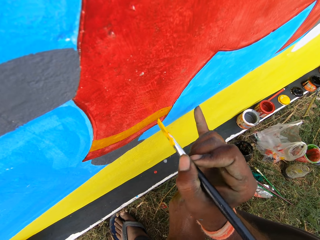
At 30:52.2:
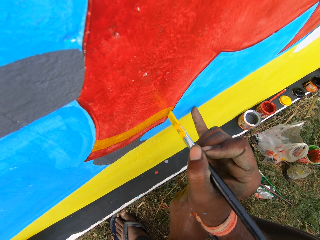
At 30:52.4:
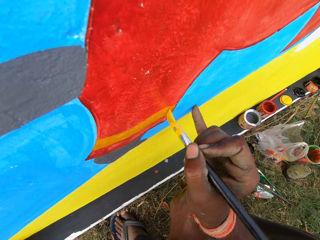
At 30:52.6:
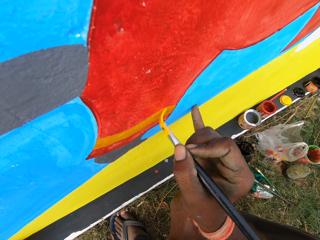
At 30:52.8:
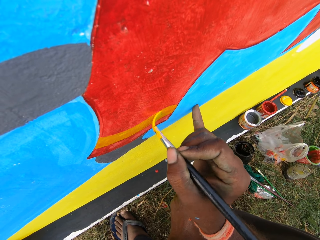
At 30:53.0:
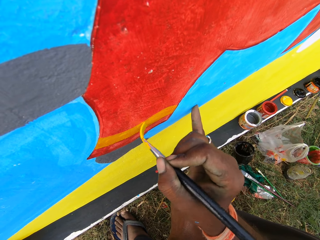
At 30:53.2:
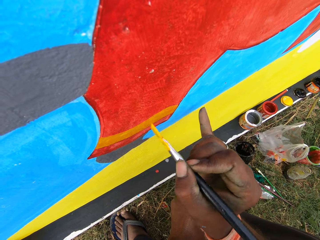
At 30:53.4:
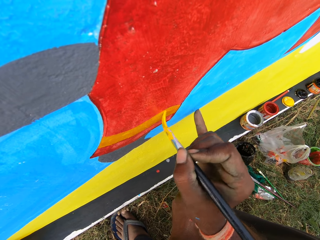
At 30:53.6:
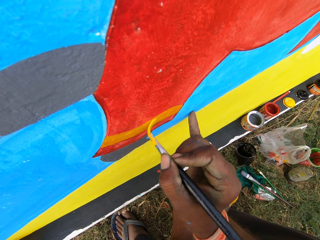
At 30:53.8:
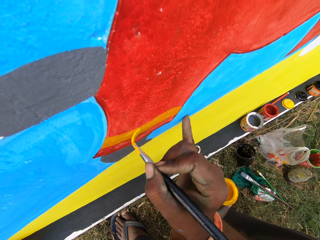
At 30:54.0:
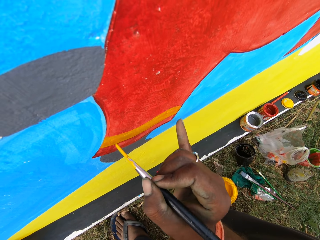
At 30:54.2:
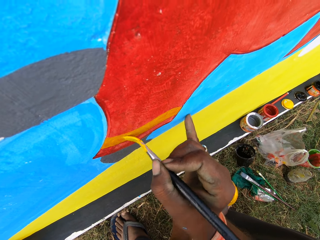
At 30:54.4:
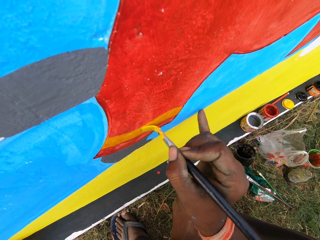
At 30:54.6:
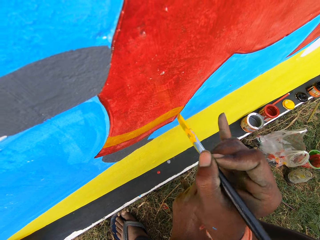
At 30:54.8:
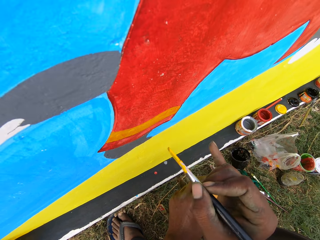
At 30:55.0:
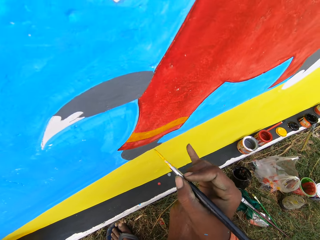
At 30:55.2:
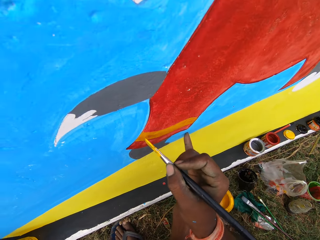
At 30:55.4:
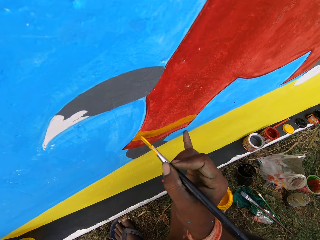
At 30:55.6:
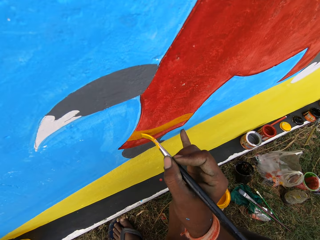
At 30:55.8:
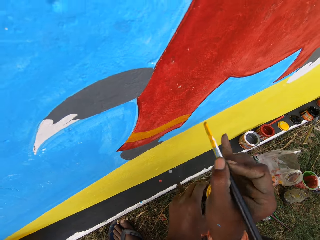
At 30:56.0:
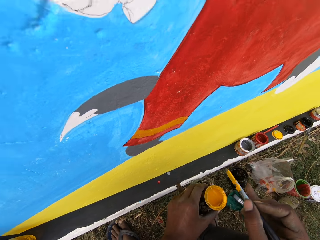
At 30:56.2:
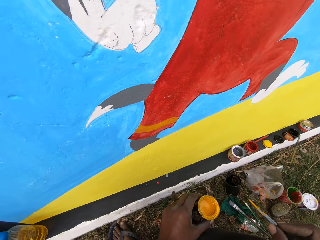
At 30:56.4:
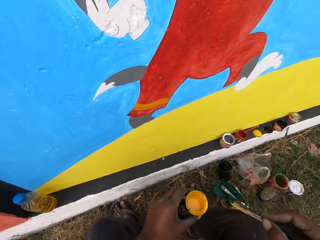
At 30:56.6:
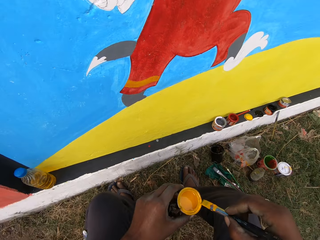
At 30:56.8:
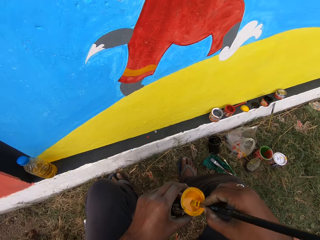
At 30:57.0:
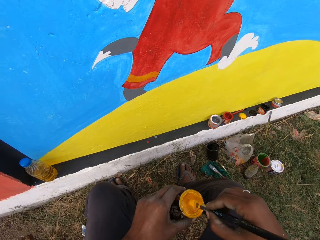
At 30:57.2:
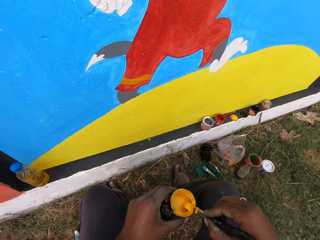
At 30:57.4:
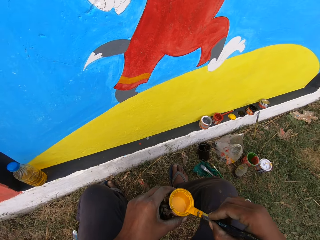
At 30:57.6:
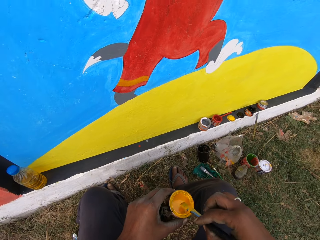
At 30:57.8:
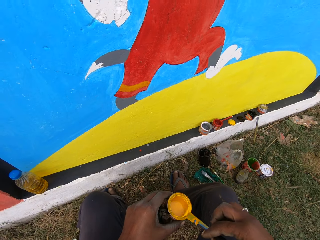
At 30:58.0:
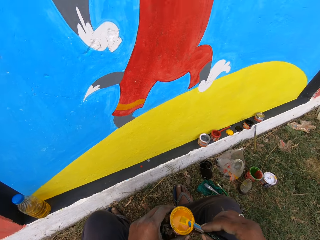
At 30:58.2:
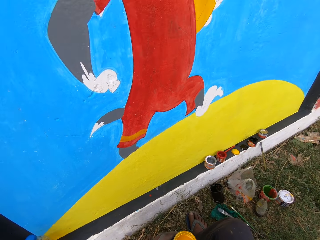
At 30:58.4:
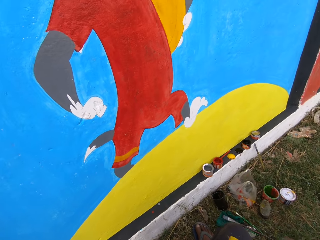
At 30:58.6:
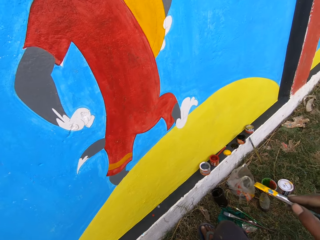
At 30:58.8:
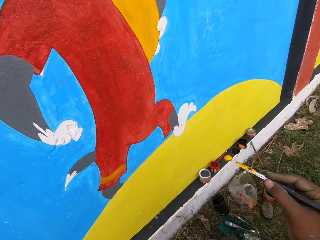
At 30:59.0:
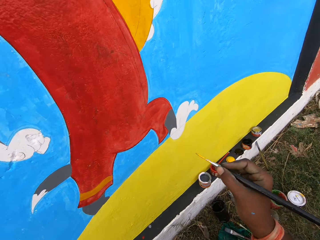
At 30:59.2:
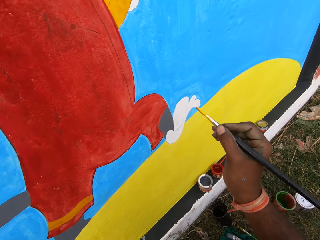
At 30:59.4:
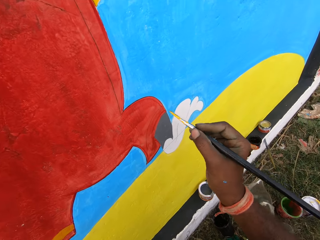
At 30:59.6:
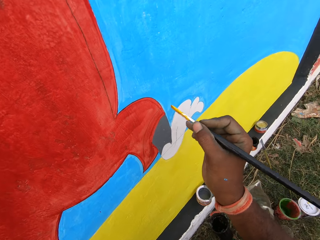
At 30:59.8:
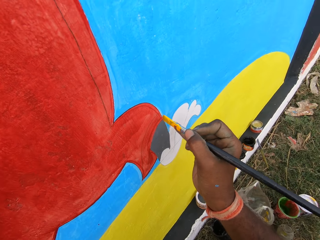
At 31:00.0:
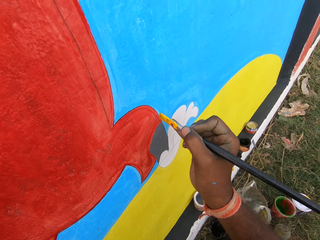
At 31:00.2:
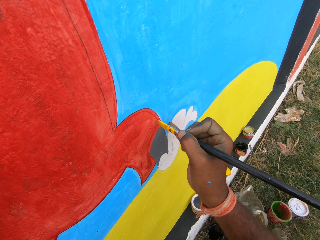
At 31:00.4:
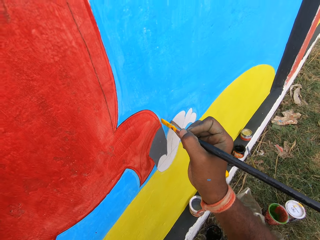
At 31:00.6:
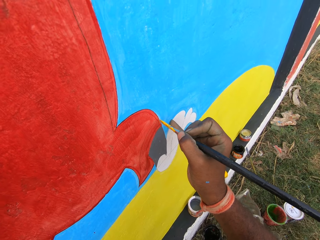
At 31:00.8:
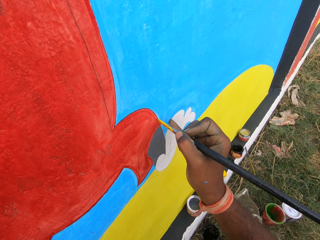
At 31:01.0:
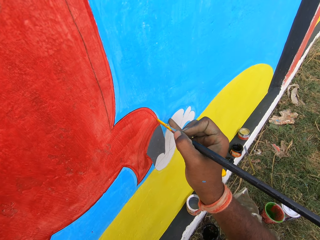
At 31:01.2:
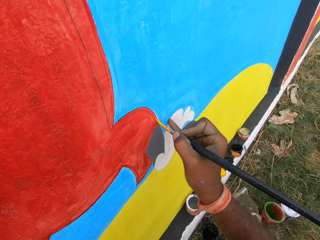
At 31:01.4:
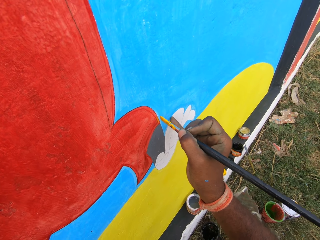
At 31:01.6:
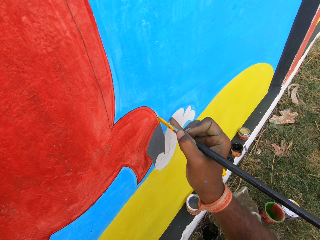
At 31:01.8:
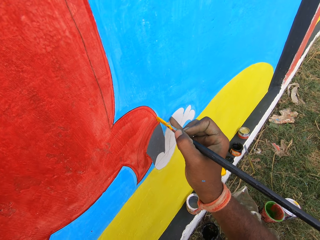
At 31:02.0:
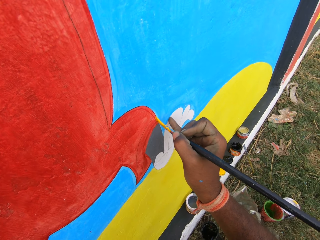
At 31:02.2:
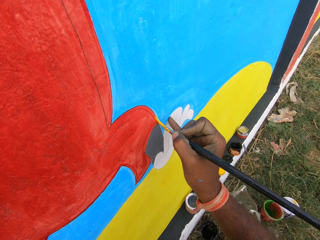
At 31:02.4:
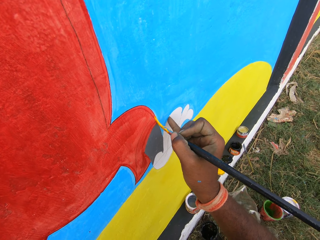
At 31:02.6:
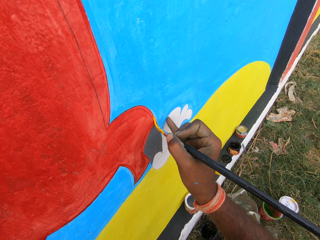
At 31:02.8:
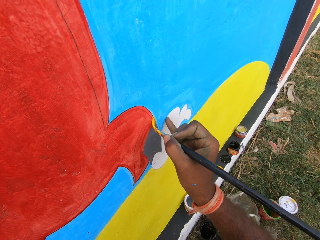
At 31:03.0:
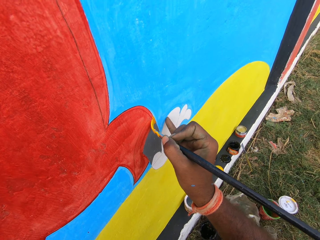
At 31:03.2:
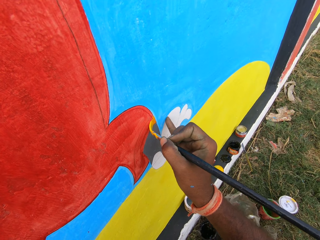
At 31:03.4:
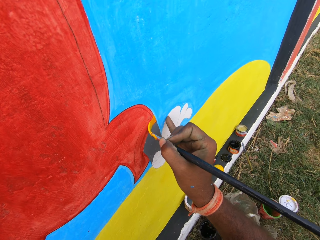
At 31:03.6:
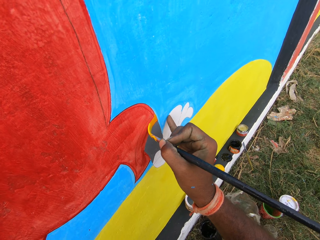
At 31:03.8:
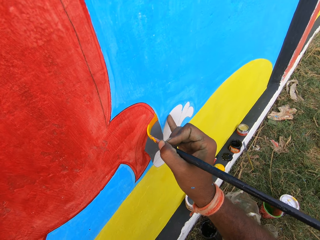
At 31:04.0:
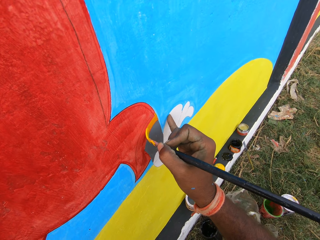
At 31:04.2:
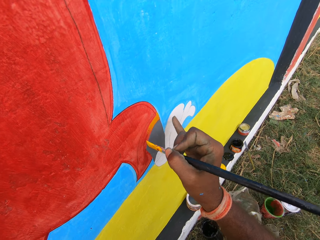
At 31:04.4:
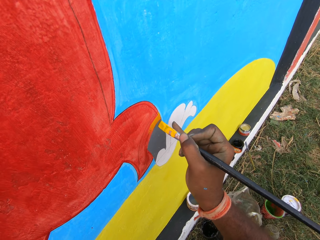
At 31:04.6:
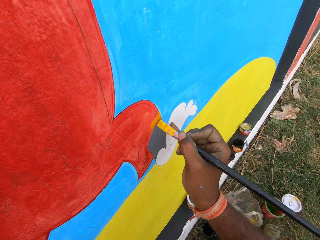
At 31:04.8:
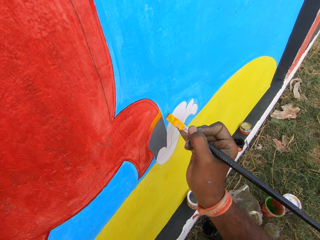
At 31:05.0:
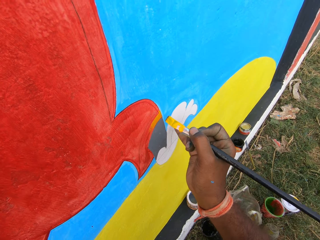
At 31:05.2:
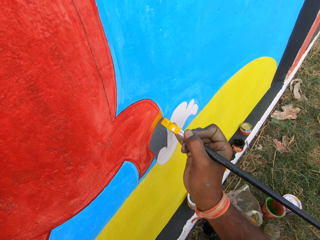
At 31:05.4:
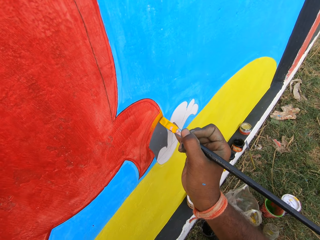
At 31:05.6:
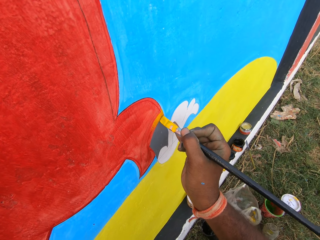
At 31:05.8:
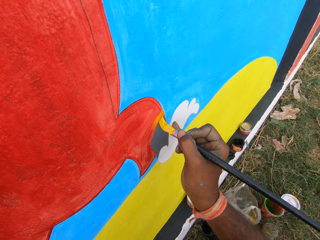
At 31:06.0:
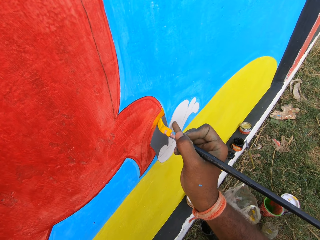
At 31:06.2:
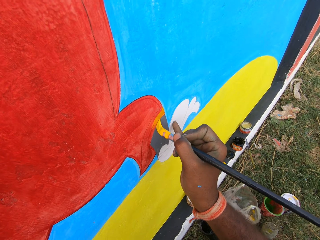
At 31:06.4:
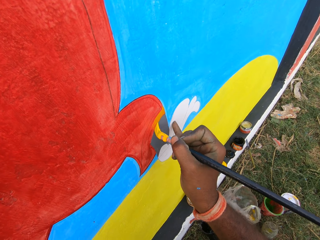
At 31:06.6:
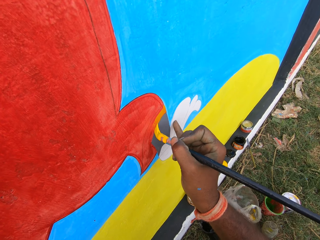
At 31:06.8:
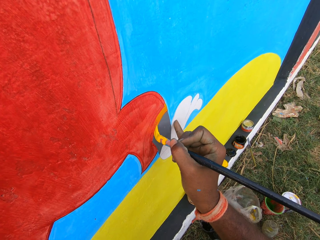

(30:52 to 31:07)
The camera wearer dips the brush into the painting can. They smear the paint brush on the edges of the can. They paint the wall with the painting brush.

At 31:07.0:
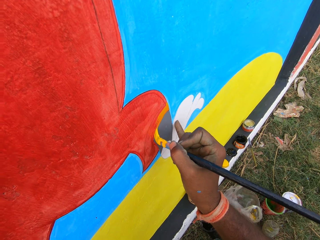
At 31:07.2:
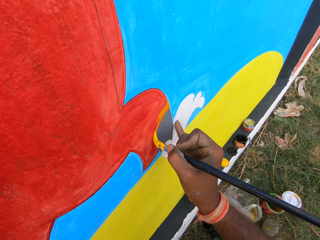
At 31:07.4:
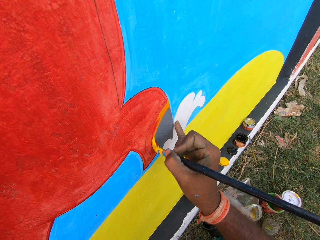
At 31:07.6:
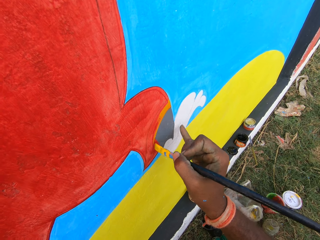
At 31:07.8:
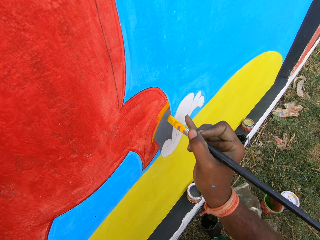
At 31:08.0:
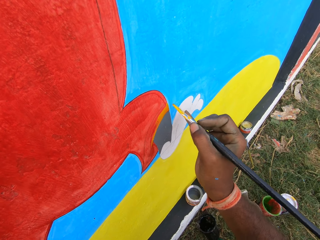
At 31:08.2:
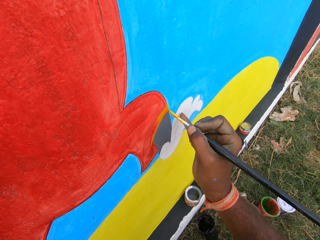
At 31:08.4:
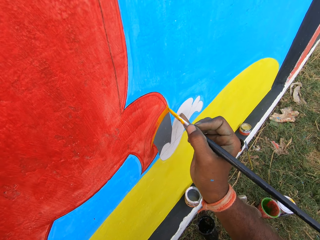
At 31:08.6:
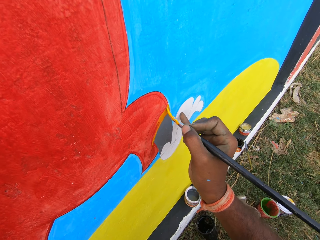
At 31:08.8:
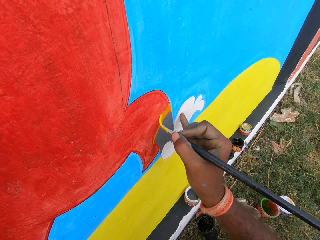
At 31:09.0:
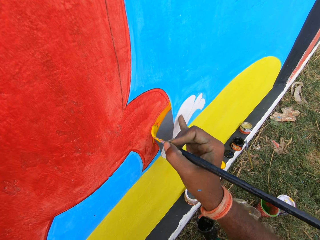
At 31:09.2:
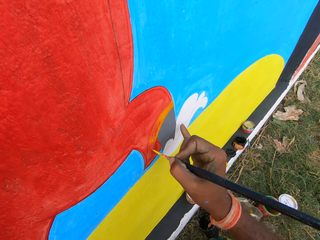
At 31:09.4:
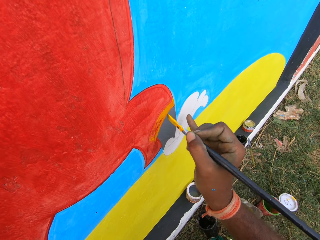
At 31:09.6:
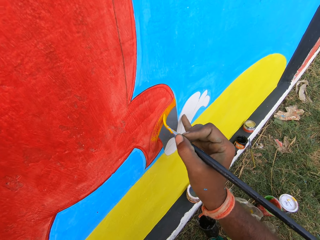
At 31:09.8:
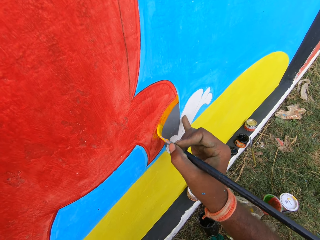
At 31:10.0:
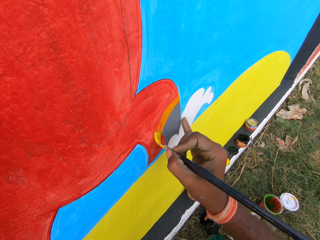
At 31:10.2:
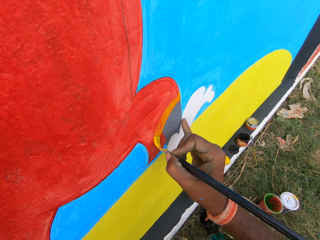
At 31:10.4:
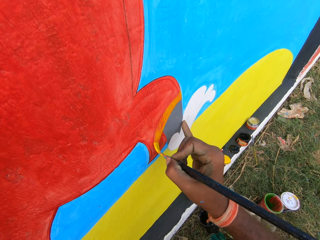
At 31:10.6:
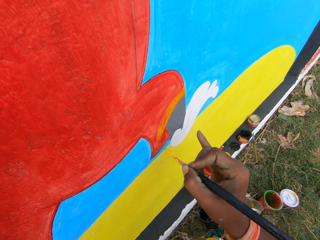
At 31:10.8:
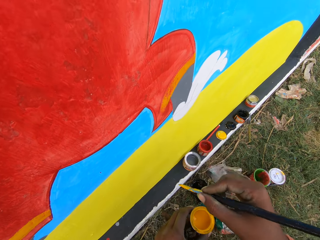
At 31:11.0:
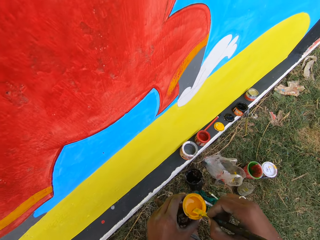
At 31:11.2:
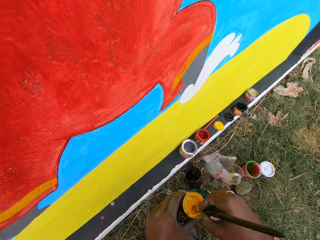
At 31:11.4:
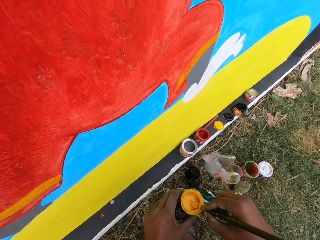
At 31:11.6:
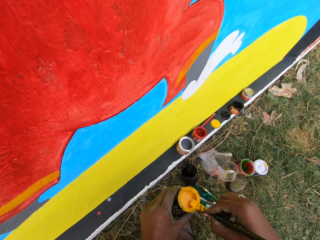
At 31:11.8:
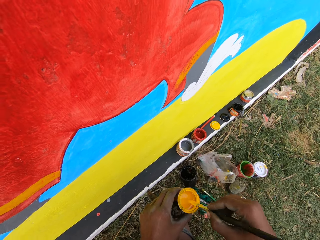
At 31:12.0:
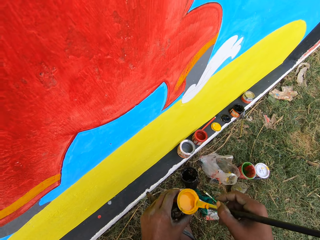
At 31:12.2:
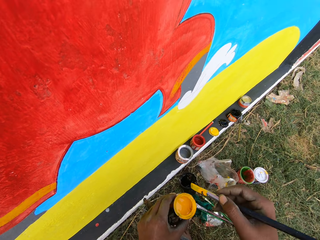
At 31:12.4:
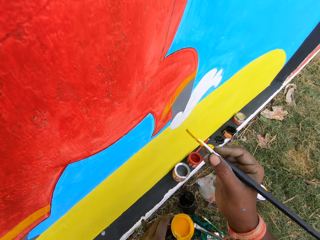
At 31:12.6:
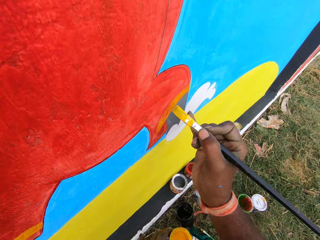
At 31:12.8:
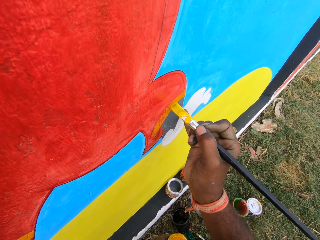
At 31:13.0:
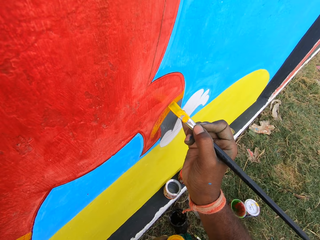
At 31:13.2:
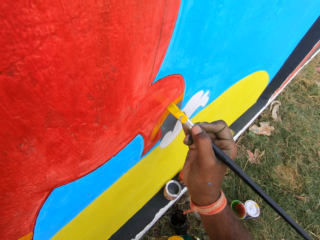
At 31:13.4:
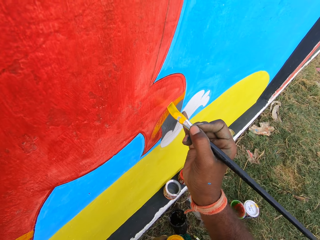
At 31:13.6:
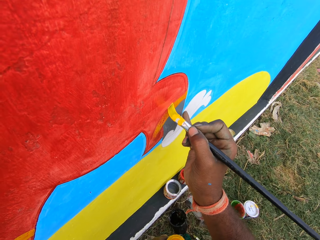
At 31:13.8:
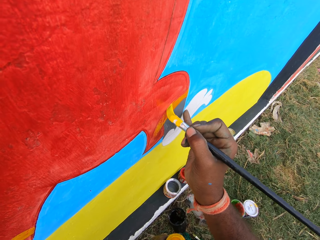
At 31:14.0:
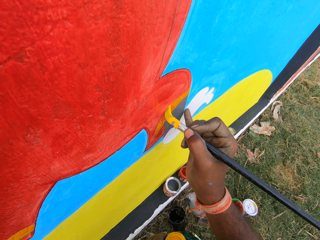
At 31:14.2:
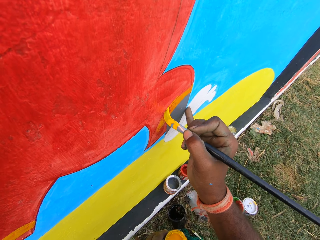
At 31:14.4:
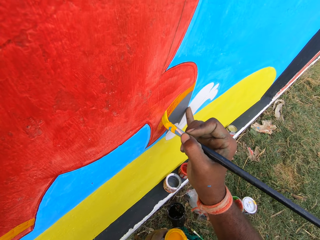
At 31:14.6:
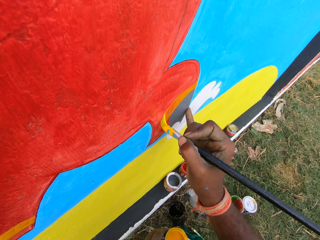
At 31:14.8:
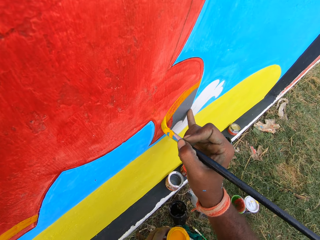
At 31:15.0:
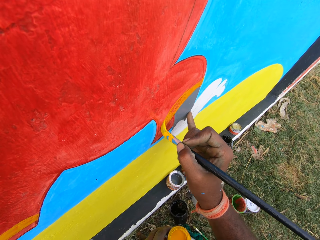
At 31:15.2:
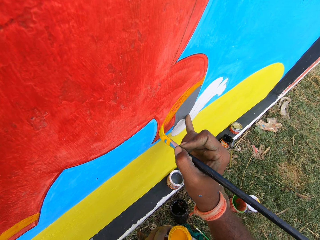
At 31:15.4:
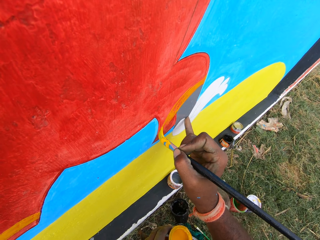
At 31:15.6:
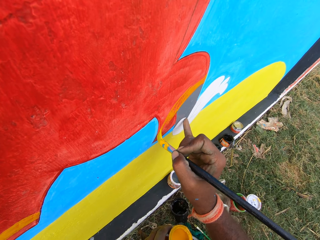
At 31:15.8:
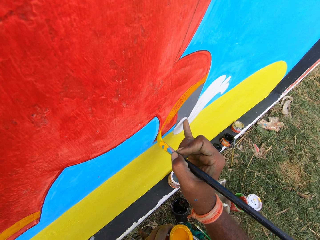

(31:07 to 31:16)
The camera wearer dips the brush into the painting can. They smear the paint brush on the edges of the can. They paint the wall with the painting brush.
